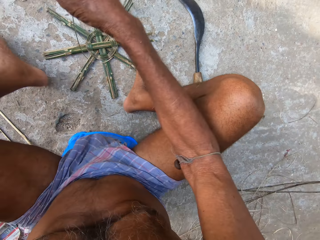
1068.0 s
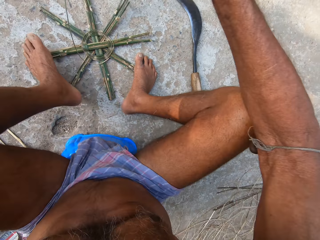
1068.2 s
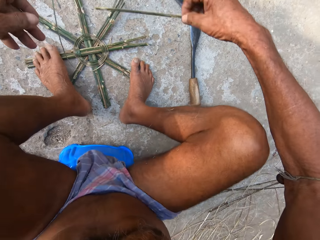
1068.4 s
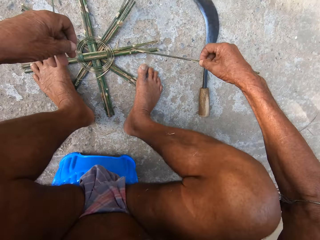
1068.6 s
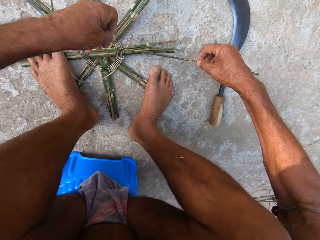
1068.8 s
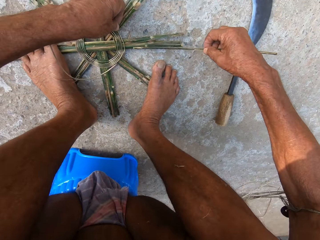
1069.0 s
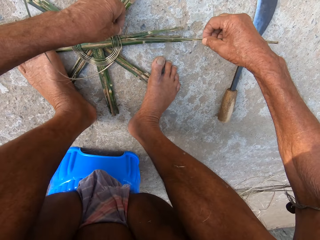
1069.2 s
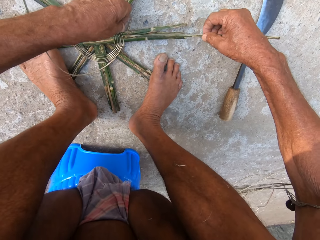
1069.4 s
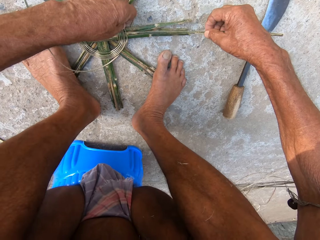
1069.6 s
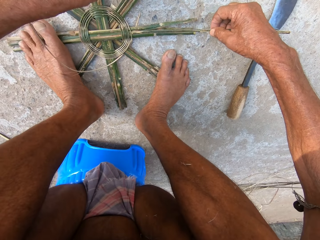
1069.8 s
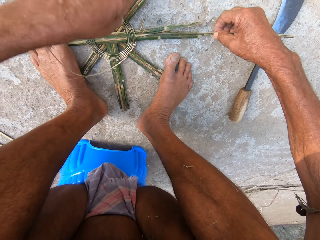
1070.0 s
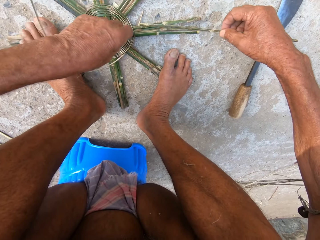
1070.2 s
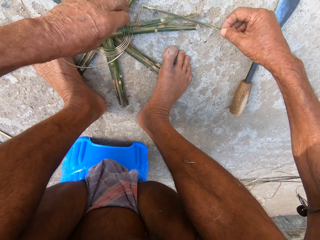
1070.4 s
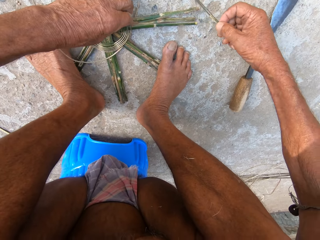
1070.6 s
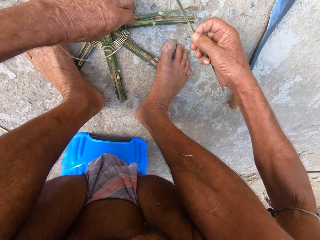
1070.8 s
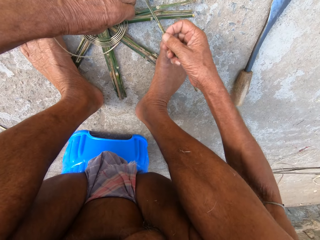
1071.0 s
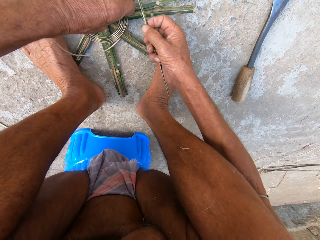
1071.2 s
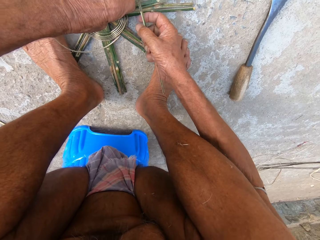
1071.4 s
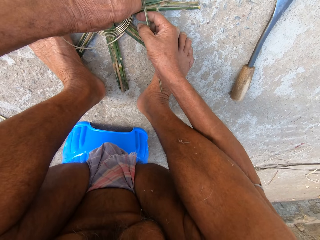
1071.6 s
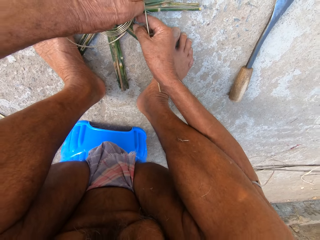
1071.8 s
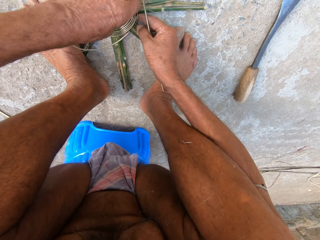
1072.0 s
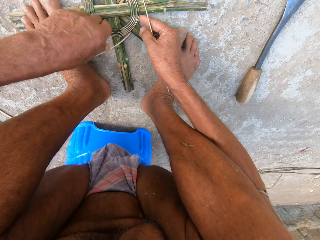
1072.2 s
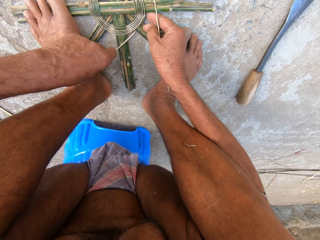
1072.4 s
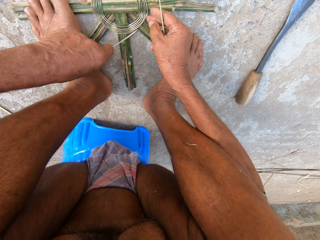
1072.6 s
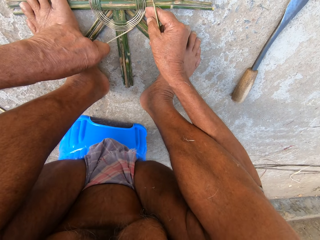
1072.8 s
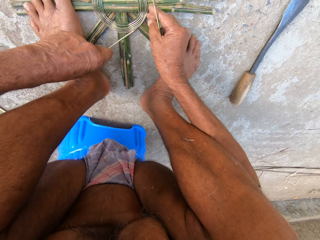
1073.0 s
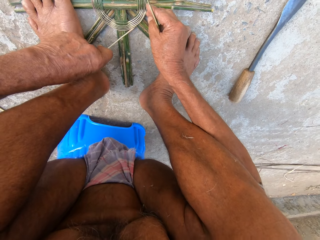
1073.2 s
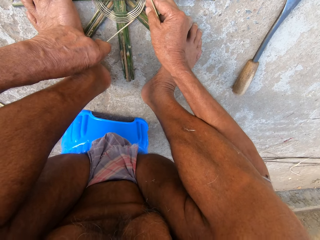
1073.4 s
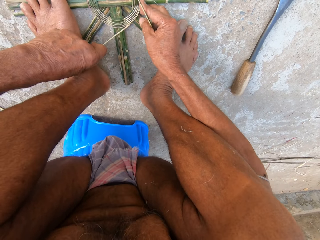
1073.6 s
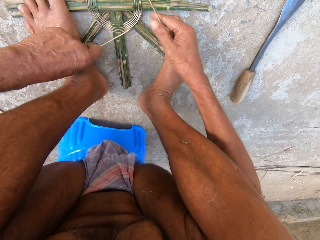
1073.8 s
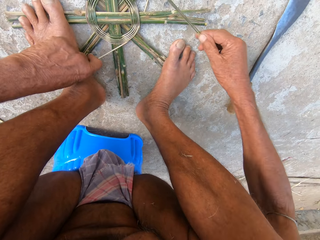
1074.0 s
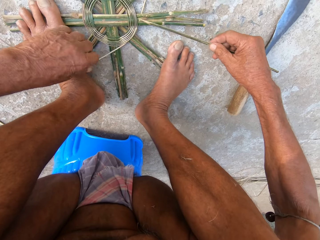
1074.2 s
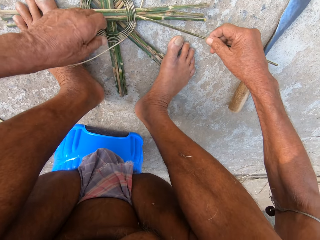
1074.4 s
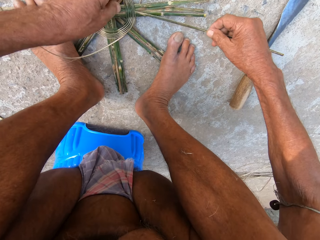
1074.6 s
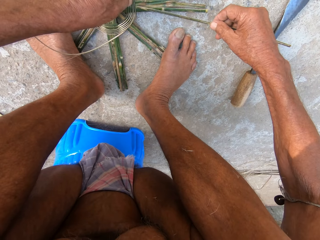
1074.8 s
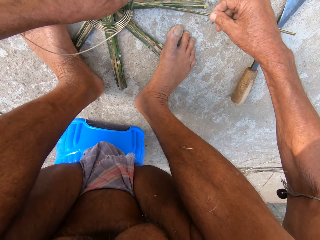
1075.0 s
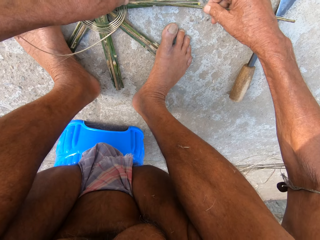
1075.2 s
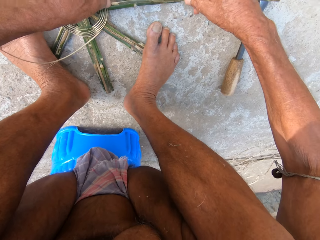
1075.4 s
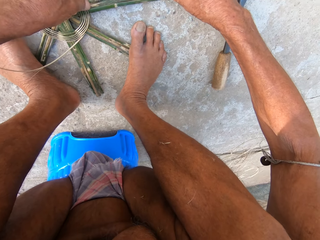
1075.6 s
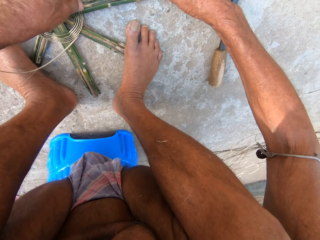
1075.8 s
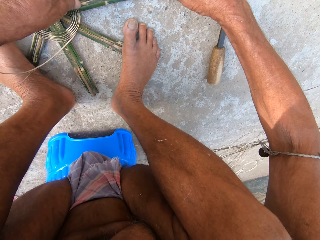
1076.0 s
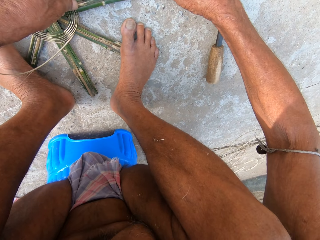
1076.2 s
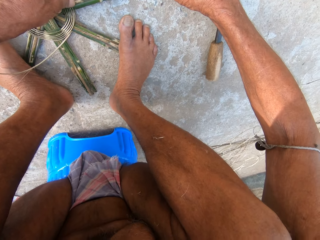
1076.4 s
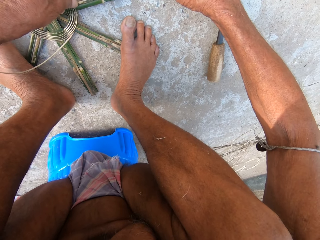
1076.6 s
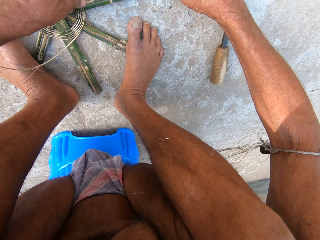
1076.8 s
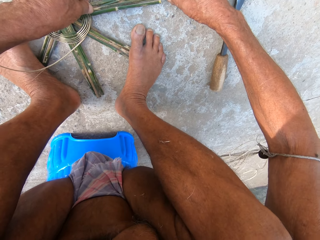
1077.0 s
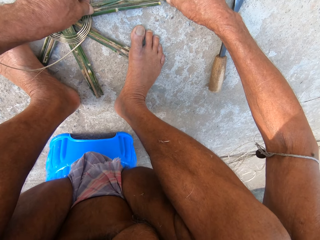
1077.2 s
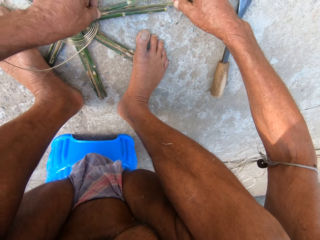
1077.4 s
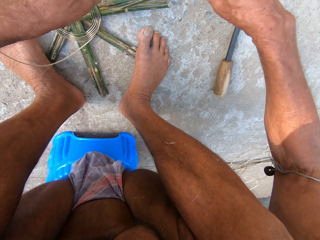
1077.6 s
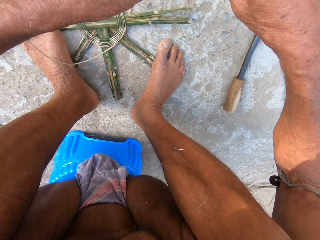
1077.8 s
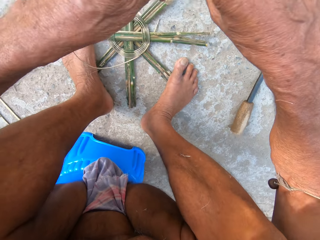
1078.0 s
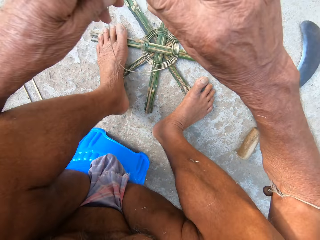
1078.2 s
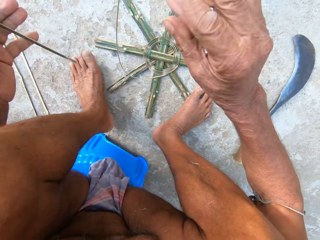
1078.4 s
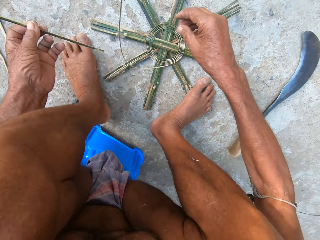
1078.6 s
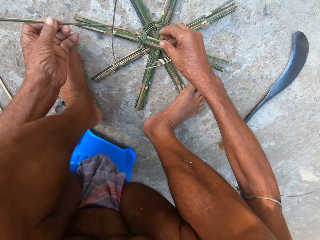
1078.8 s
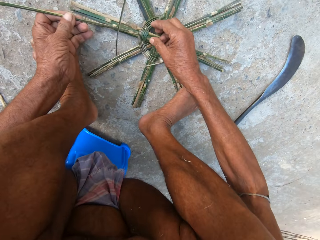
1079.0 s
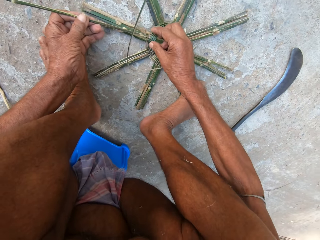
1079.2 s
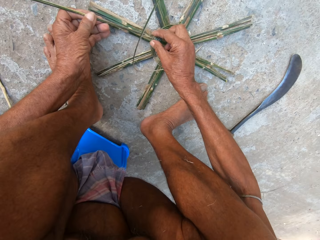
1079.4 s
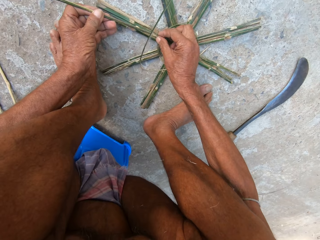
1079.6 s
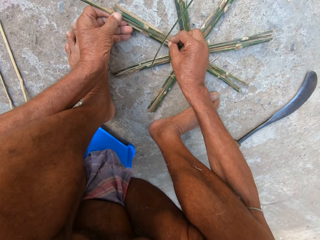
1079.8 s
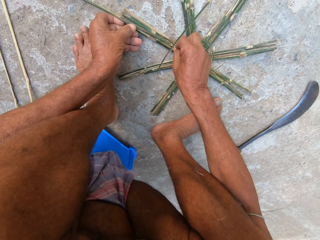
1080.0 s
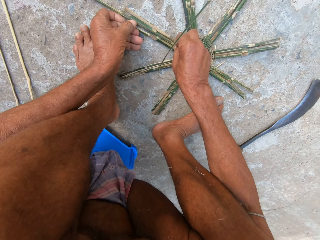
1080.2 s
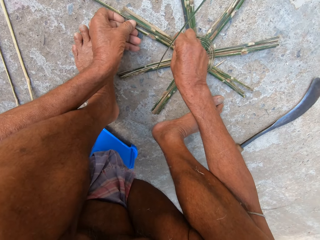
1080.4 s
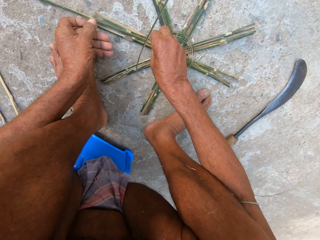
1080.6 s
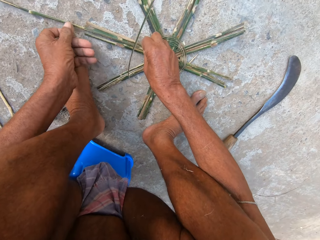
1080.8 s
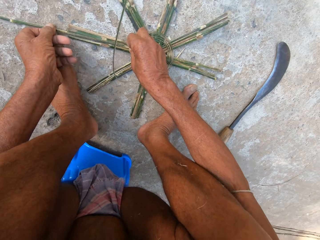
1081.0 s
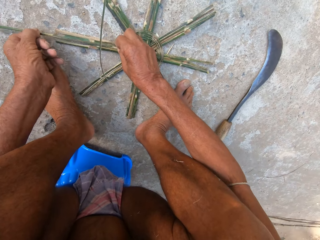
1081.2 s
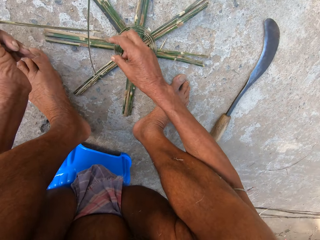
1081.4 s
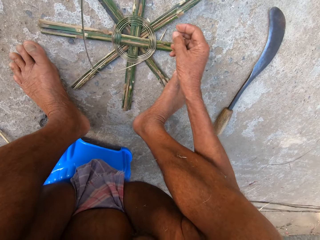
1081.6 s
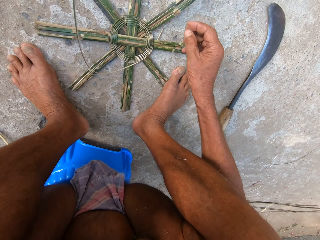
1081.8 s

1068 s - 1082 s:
The camera wearer positions the raffia string on the basket base with a stick in his right hand. He holds the string. He does something with the stick. He passes the stick from his right hand to his left hand. He positions the raffia string on the basket base with the stick in his left hand.

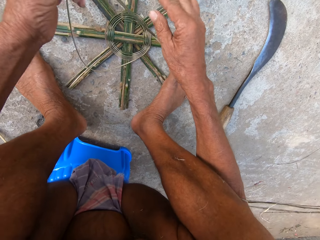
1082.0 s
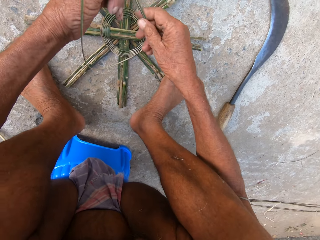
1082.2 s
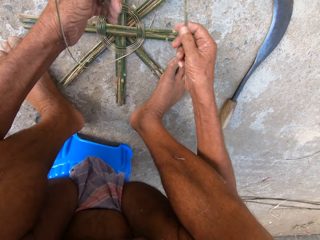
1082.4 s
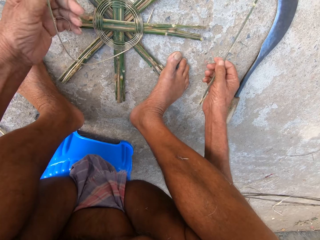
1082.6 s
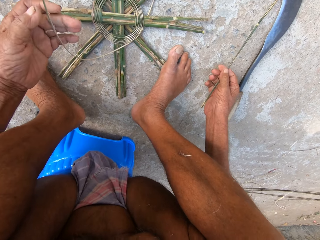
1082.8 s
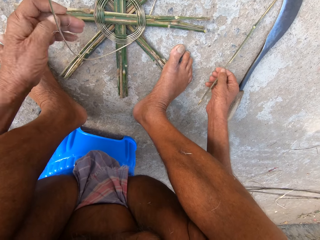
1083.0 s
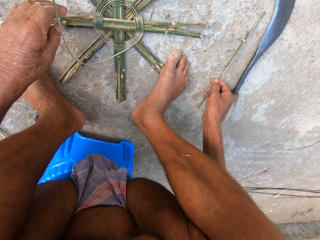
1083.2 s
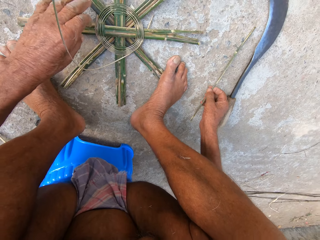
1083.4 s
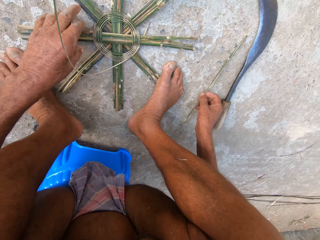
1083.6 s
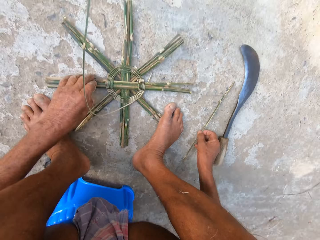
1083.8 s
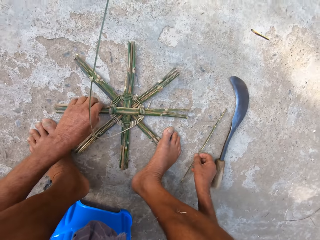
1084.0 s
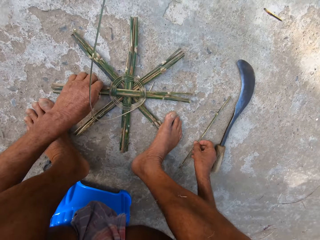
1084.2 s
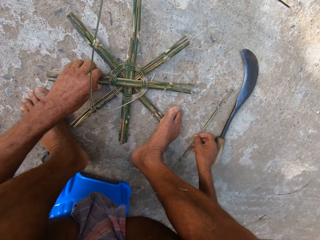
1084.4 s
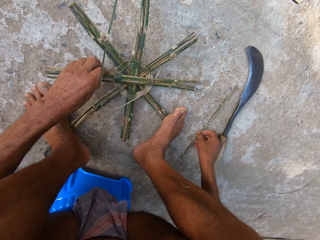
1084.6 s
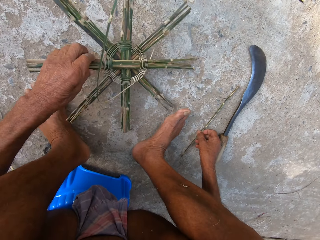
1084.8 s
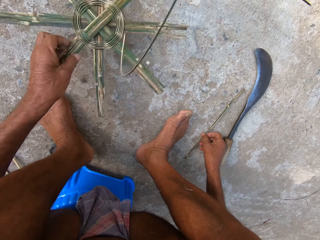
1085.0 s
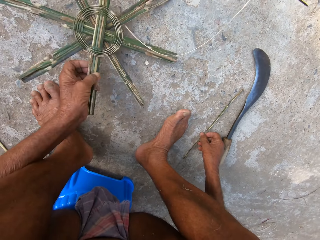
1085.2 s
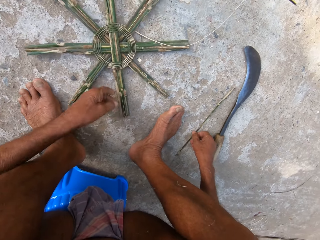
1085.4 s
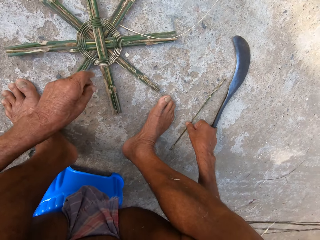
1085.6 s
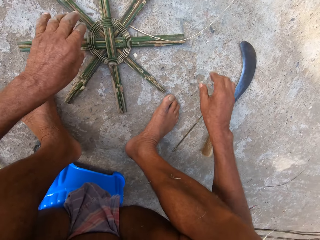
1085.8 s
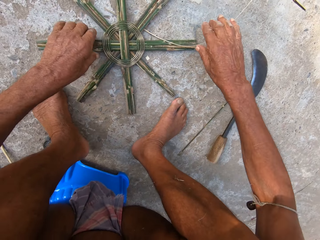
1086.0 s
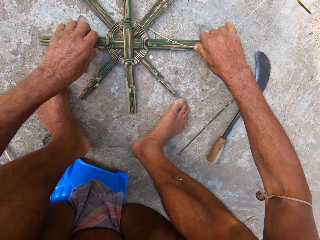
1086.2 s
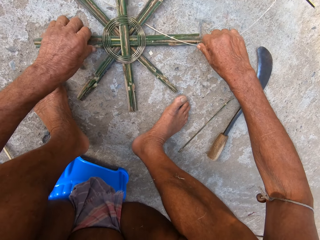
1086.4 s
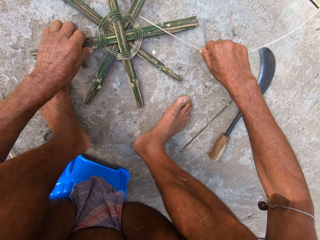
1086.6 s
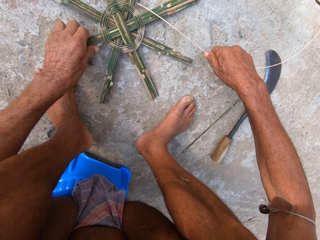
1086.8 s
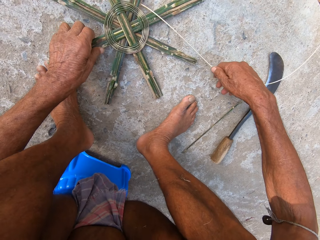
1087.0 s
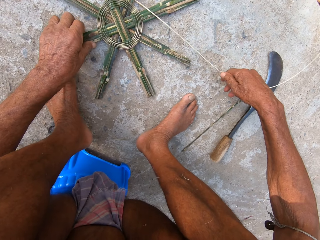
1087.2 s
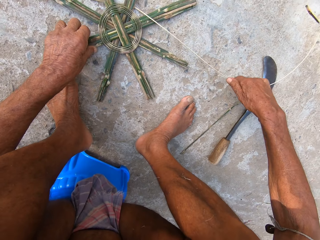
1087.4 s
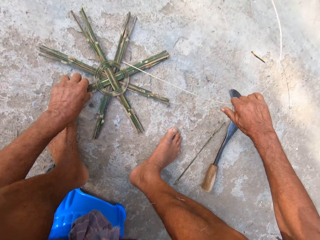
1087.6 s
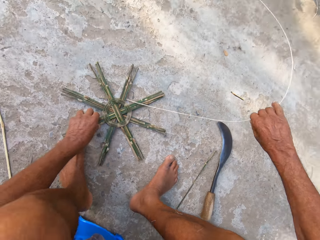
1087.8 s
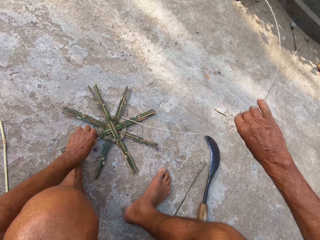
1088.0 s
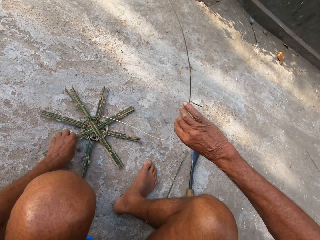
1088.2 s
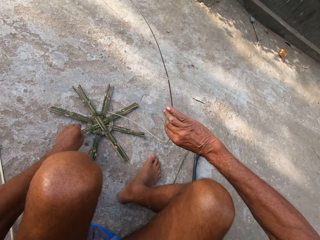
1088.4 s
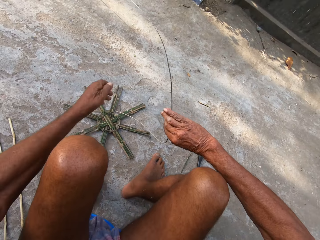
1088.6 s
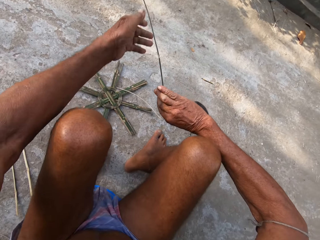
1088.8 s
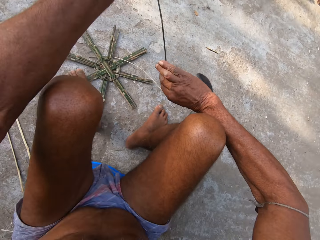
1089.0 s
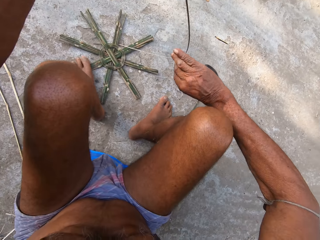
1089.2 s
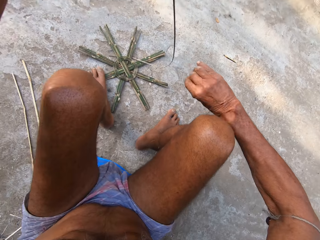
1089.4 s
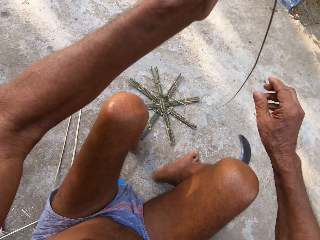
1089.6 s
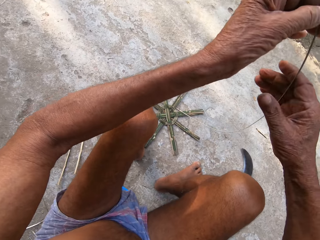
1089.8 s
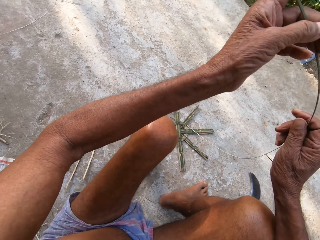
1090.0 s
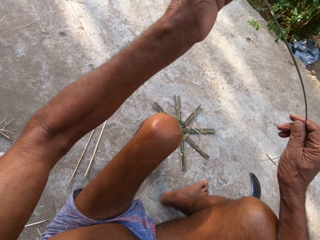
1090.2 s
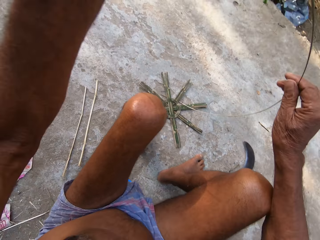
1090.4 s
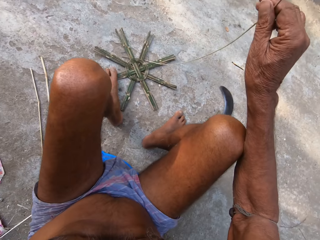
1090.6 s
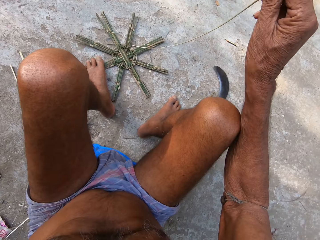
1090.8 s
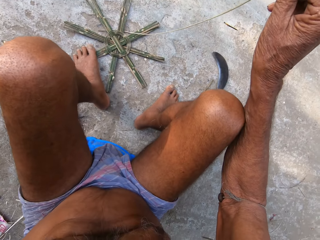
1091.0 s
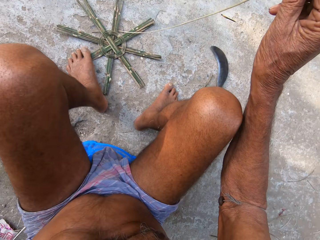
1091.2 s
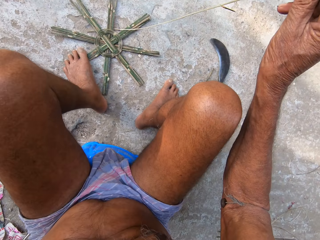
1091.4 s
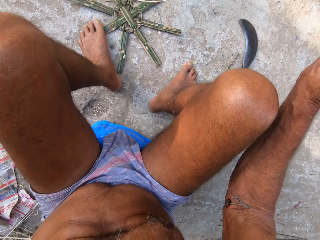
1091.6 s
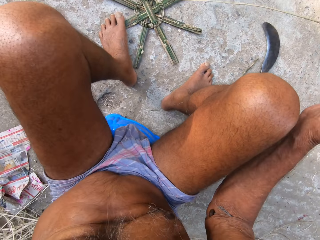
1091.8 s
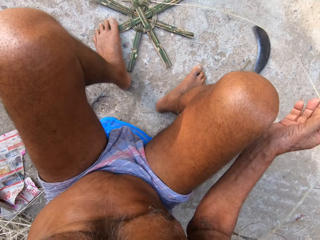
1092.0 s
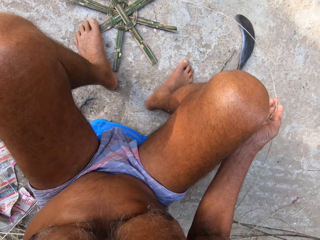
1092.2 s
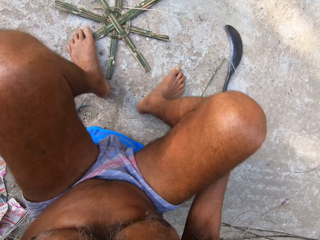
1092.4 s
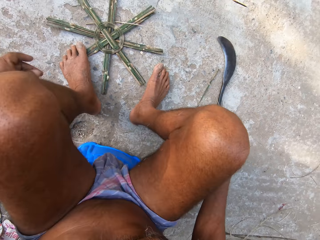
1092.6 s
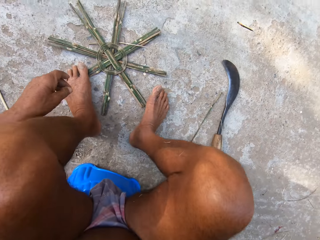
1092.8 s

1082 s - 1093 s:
The camera wearer passes the stick from his left hand to his right hand. He turns the basket base on the ground with his left hand. He holds a string. He weaves the basket base with the raffia string in his hands.
